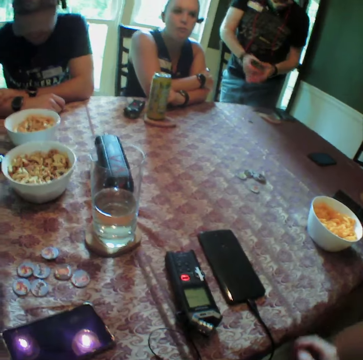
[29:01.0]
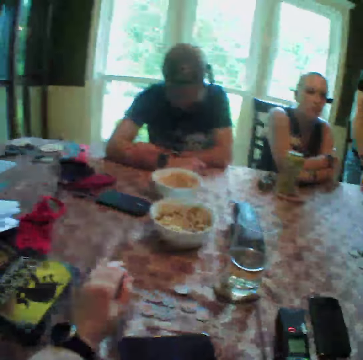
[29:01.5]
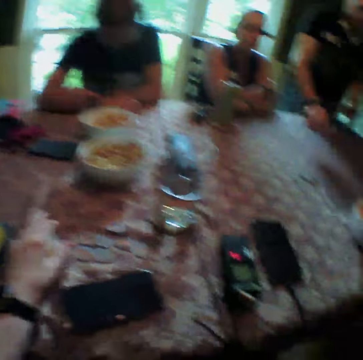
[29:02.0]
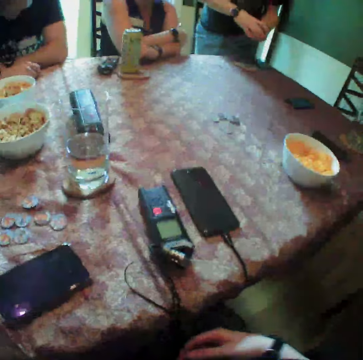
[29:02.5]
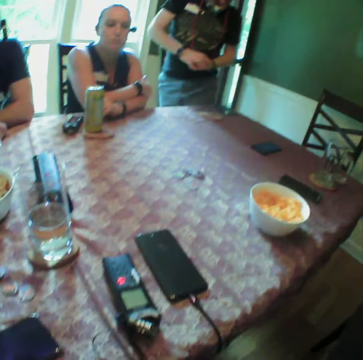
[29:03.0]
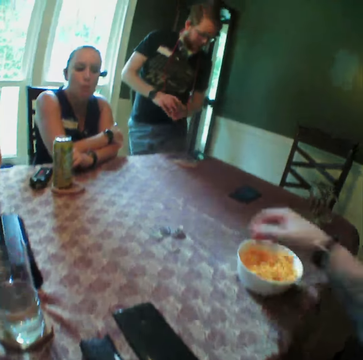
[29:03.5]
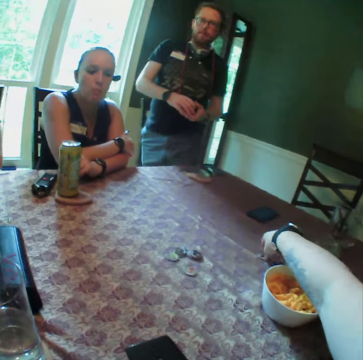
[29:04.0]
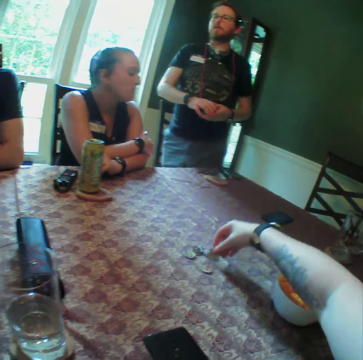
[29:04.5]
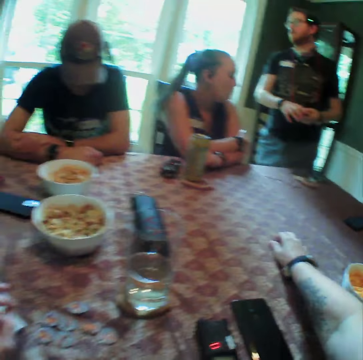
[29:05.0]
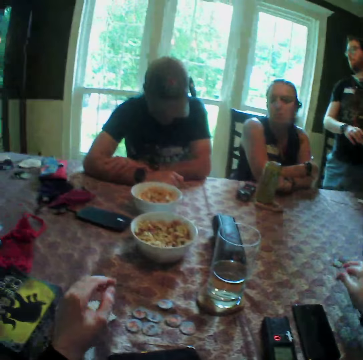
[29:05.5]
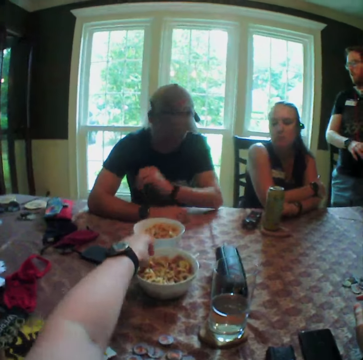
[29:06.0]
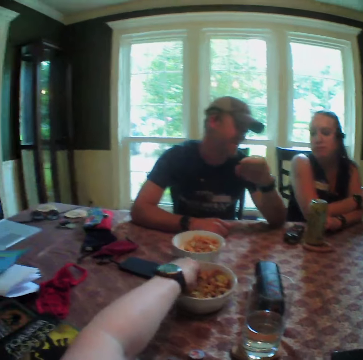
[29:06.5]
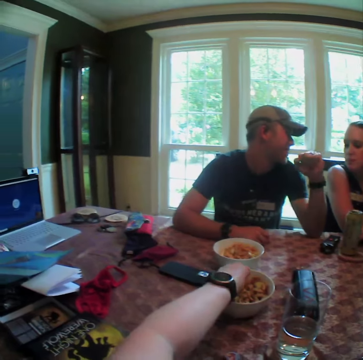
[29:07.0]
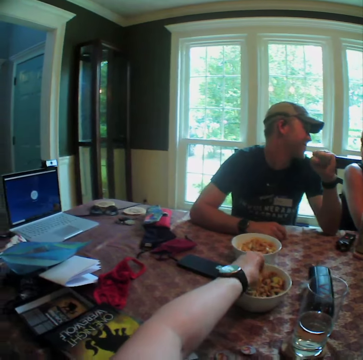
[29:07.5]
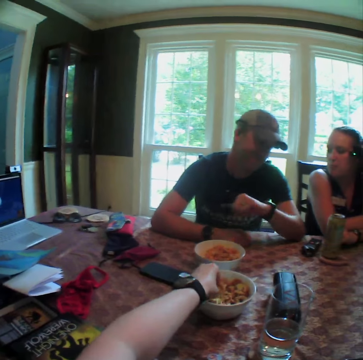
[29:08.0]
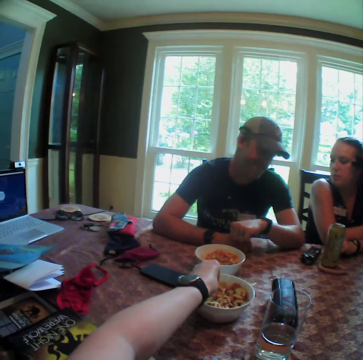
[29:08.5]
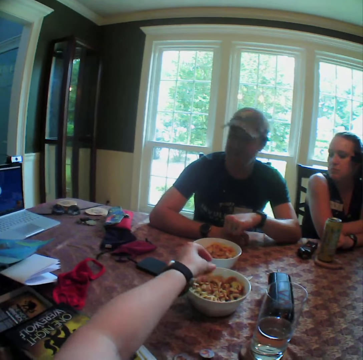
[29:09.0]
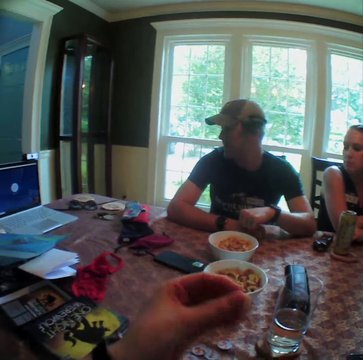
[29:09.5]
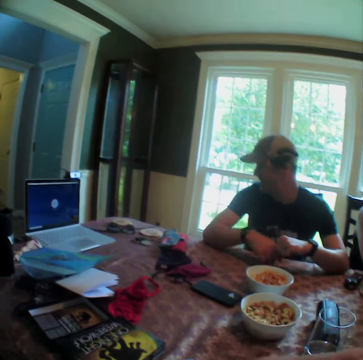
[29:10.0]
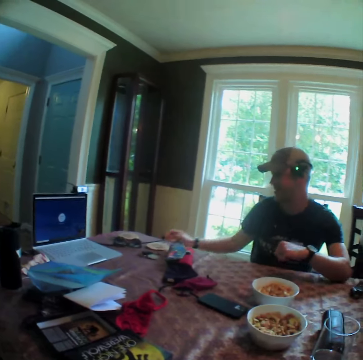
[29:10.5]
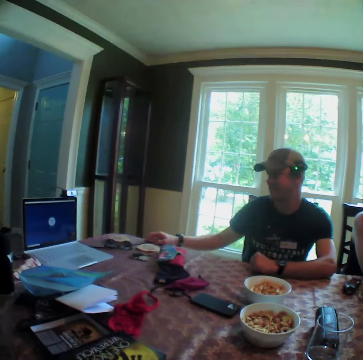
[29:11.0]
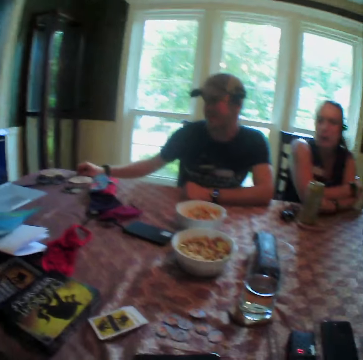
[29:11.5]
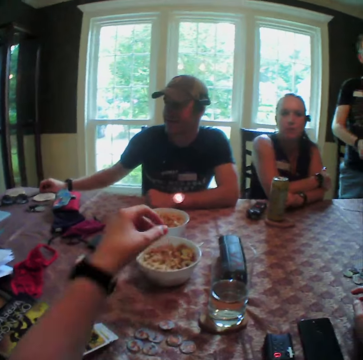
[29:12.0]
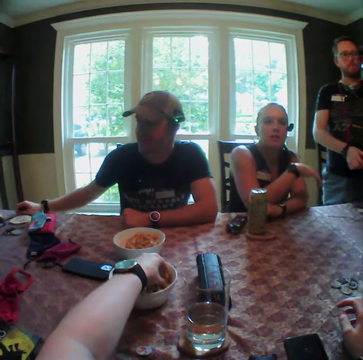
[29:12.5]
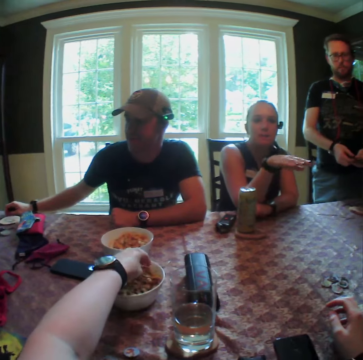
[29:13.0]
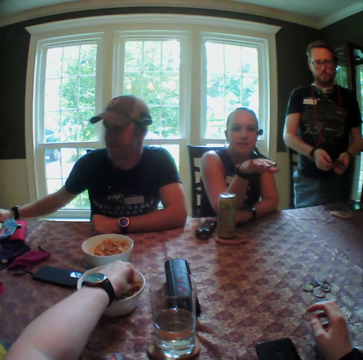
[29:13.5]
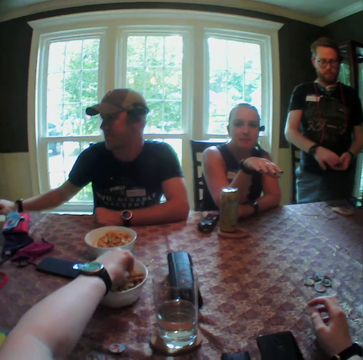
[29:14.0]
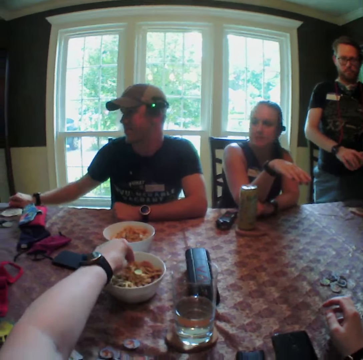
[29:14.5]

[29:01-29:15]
The camera wearer picks the set of cards on the table with his left hand. A man drops a game token in his left hand on the table. The camera wearer picks the game token from the table with his right hand. A lady picks cards from the table. The camera wearer drops the game token in his right hand on the table. He packs the game token on the table together with his right hand. He picks corn flakes from the bowl of corn flakes on the table with his left hand. He eats the corn flakes in his left hand. Another man holds a cable on the table with his left hand. The camera wearer picks corn flakes from the bowl of corn flakes on the table with his left hand.

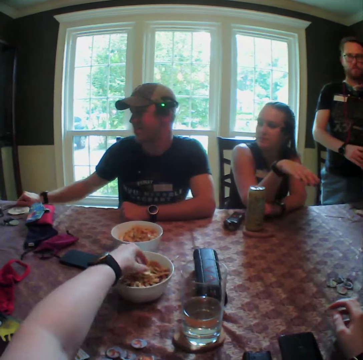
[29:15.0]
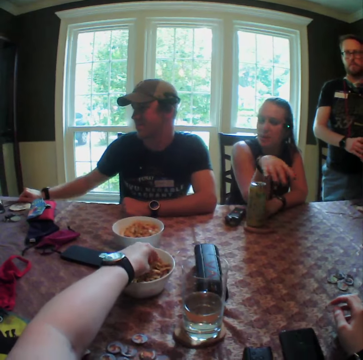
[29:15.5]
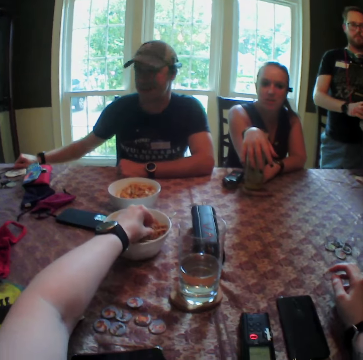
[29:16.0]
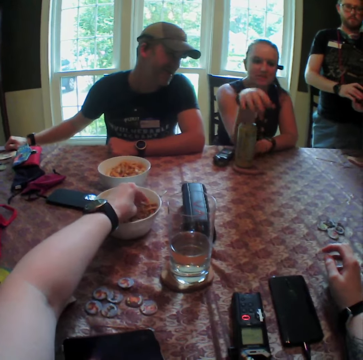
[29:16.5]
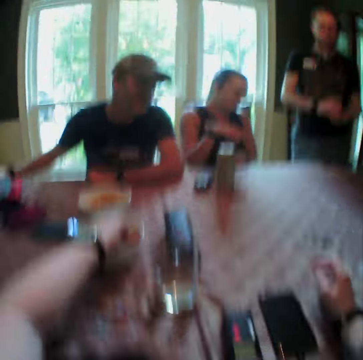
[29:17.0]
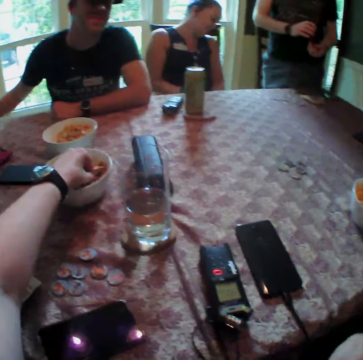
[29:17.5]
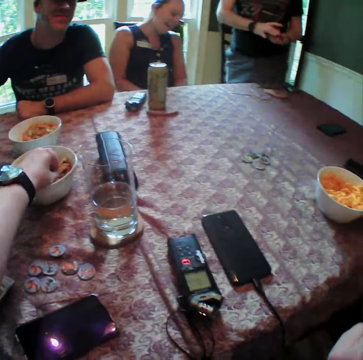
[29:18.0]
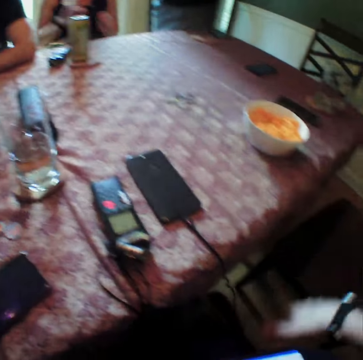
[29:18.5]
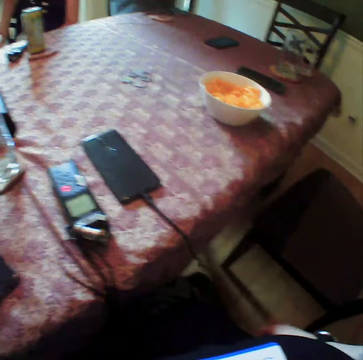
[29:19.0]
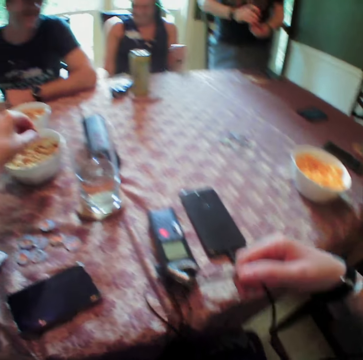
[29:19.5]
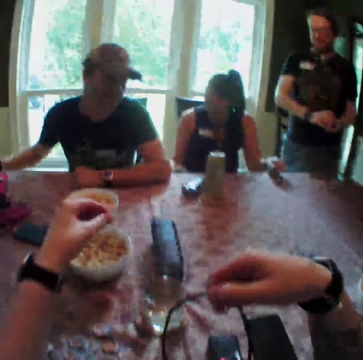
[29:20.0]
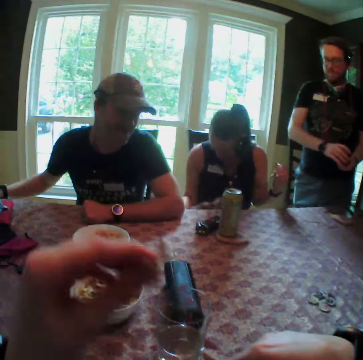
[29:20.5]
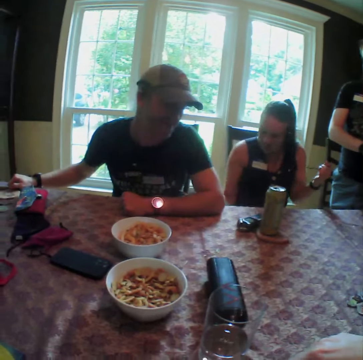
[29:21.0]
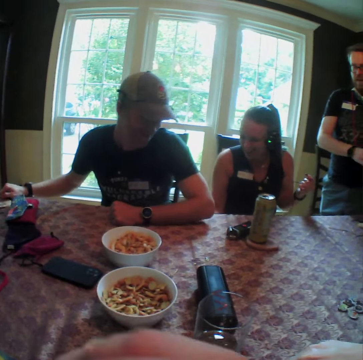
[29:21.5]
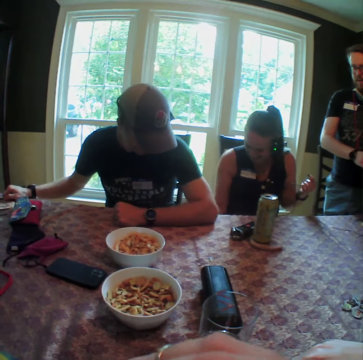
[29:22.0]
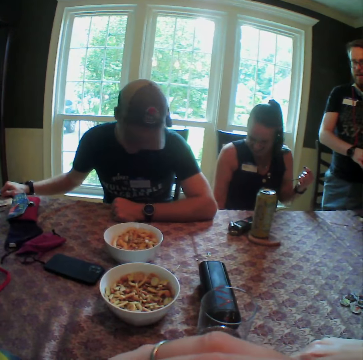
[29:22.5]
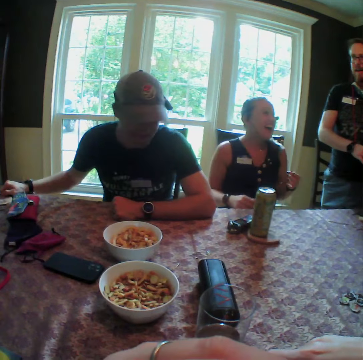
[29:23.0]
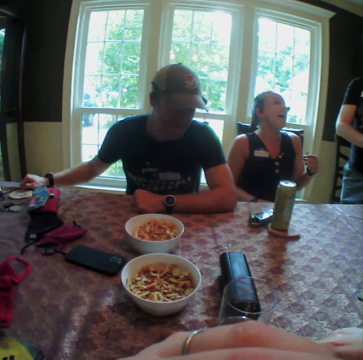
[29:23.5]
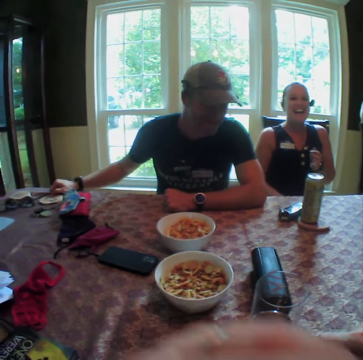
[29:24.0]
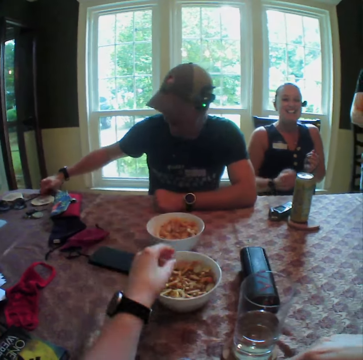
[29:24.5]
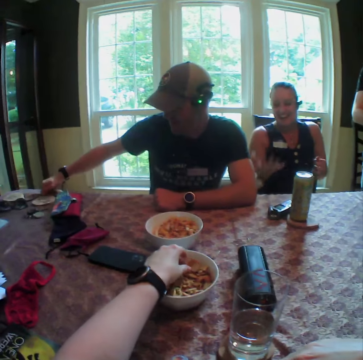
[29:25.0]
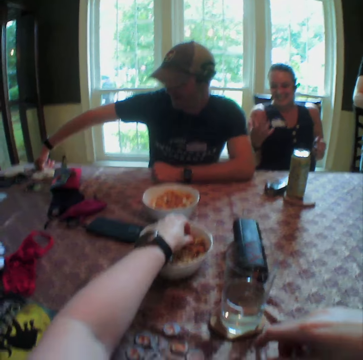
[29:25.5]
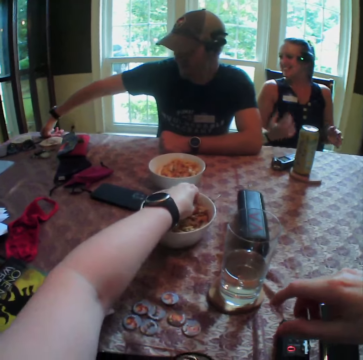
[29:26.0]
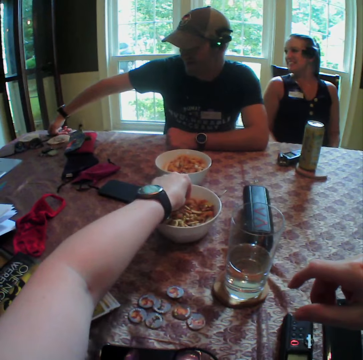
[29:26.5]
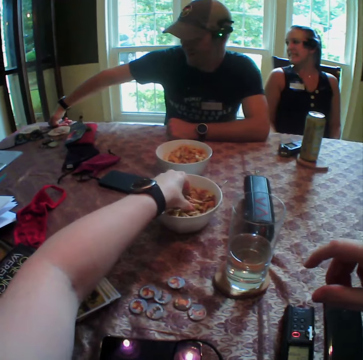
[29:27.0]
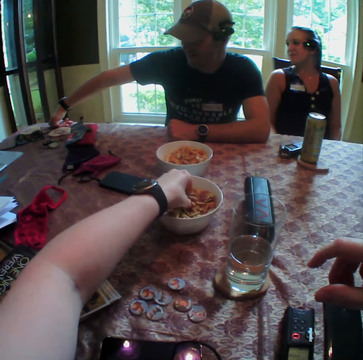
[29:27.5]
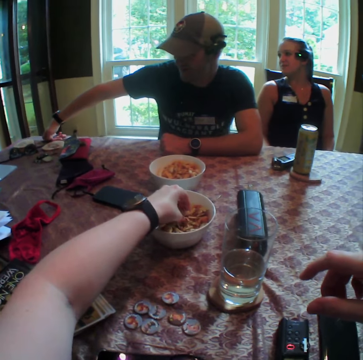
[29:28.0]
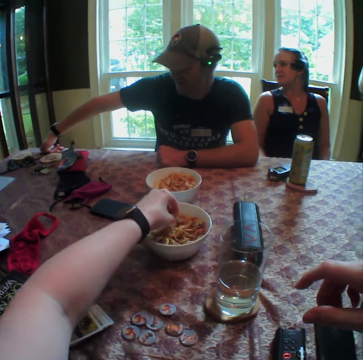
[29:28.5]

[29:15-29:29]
A woman places her right hand on the can of drink on the table. The camera wearer holds up a cable with his right hand. He eats the corn flakes in his left hand. He picks corn flakes from the bowl of corn flakes on the table with his left hand.

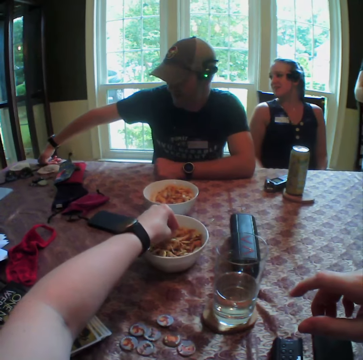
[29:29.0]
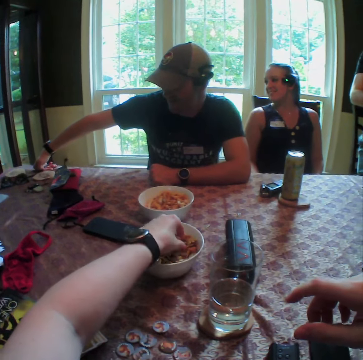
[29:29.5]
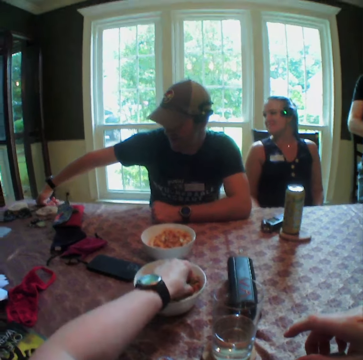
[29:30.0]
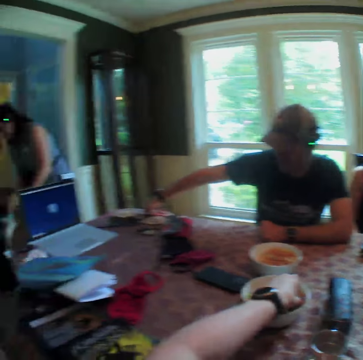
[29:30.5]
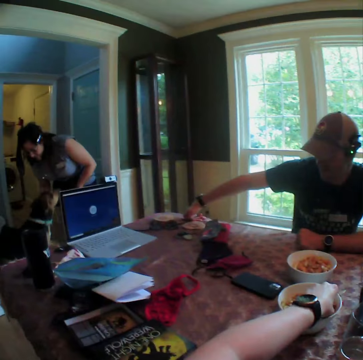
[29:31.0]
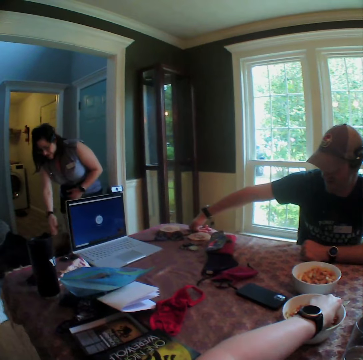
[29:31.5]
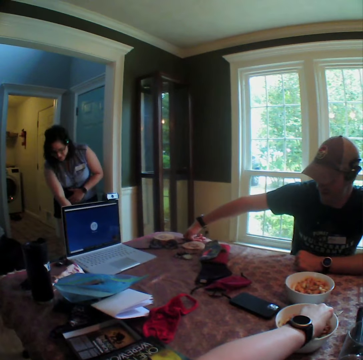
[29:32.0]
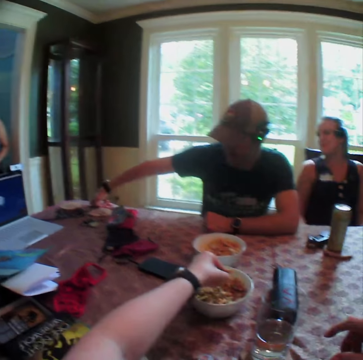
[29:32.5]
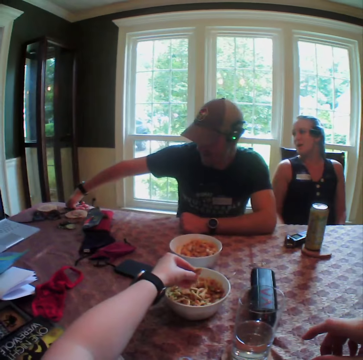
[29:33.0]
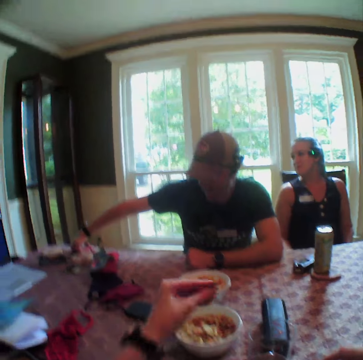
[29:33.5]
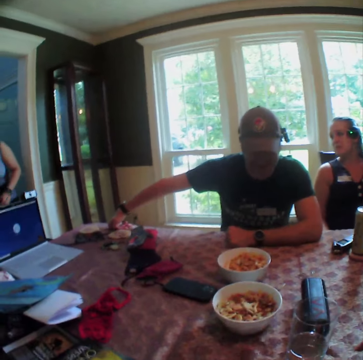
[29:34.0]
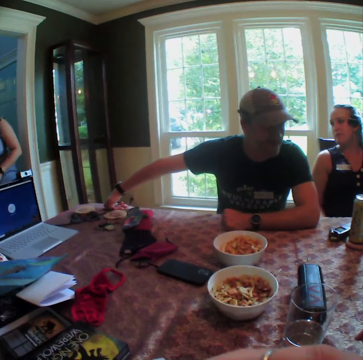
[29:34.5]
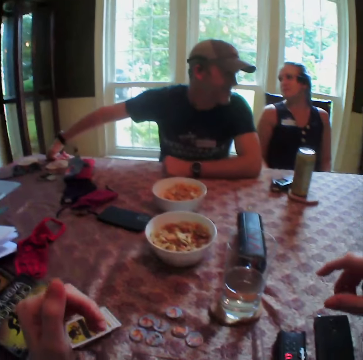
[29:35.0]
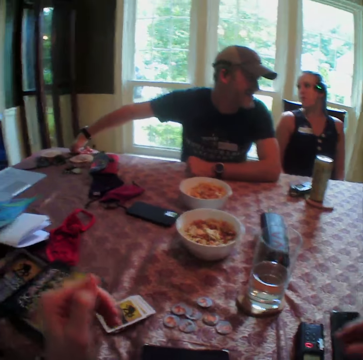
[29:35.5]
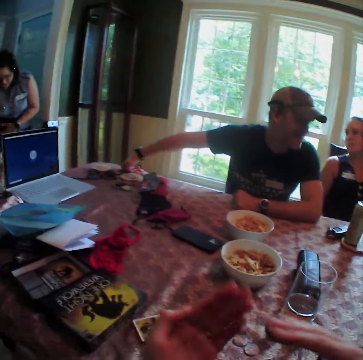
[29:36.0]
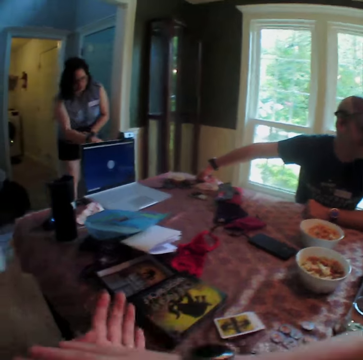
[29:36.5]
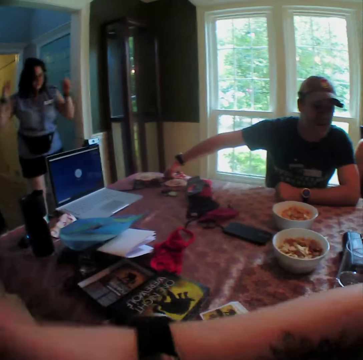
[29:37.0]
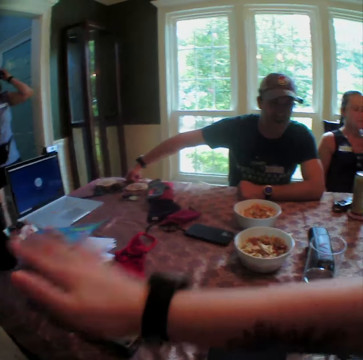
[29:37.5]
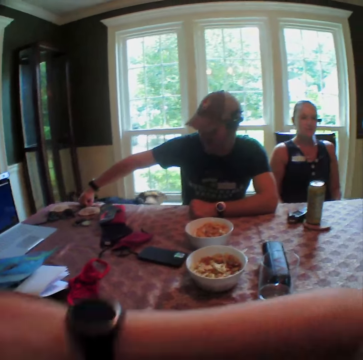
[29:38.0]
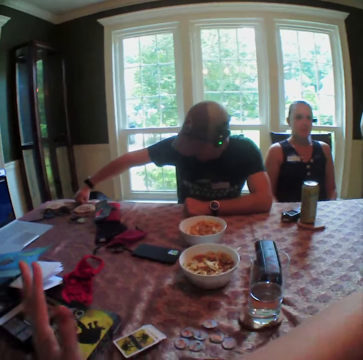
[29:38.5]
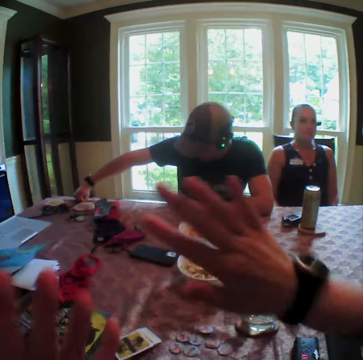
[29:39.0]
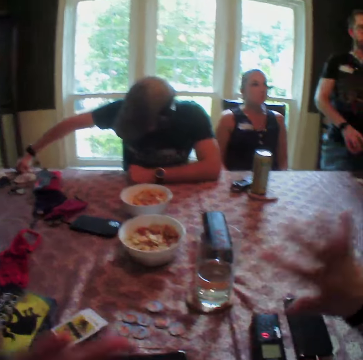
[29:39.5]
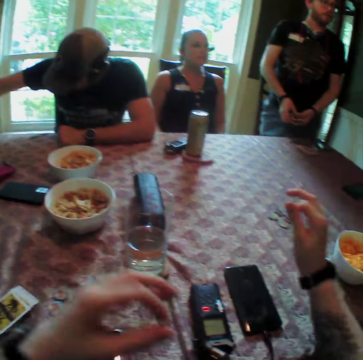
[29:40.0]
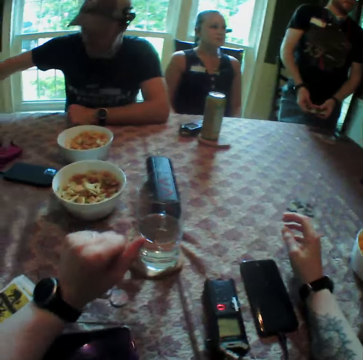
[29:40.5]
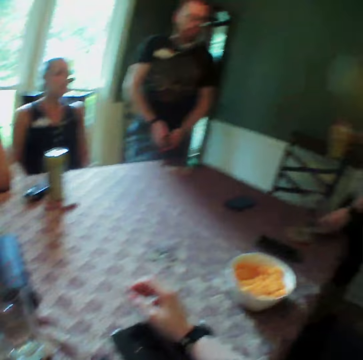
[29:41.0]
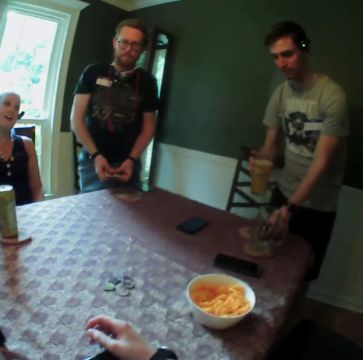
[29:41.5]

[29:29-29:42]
The camera wearer turns around the house. He eats the corn flakes in his left hand. He dusts his hands. A woman adjusts her hair with both hands. The camera wearer puts his right hand on the table.
